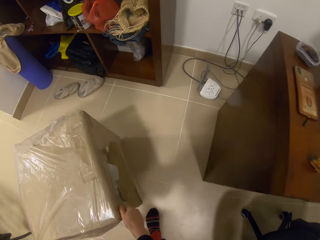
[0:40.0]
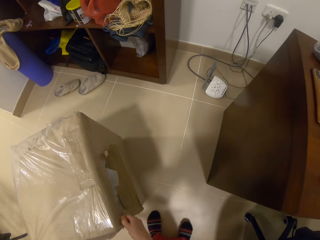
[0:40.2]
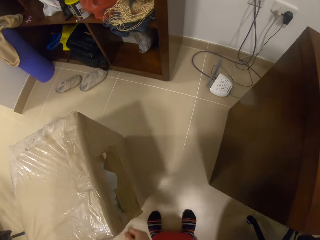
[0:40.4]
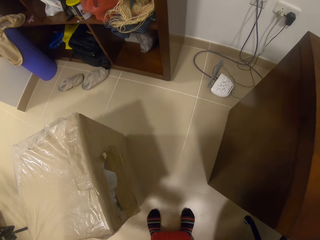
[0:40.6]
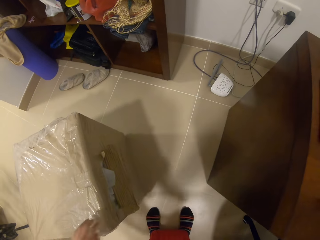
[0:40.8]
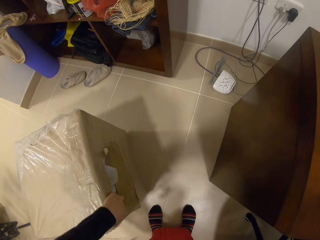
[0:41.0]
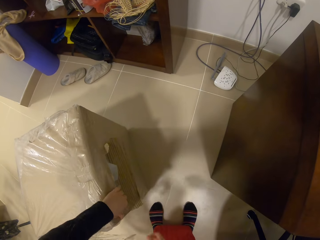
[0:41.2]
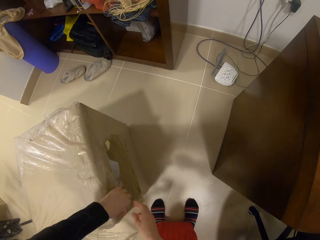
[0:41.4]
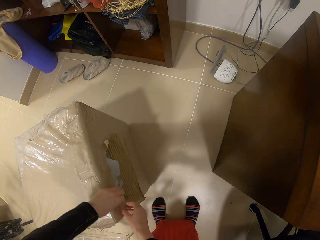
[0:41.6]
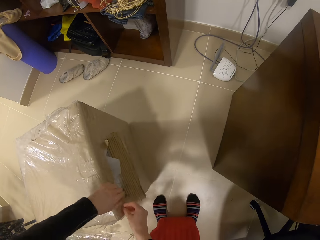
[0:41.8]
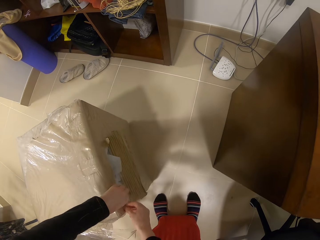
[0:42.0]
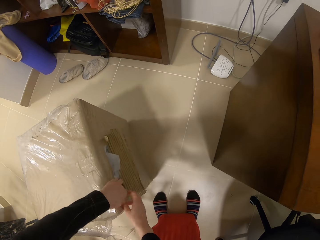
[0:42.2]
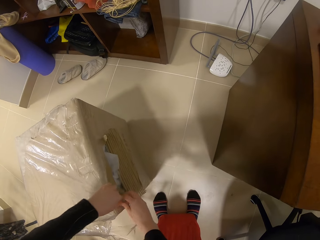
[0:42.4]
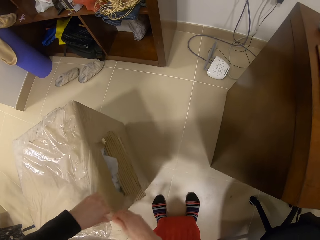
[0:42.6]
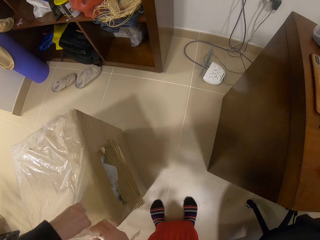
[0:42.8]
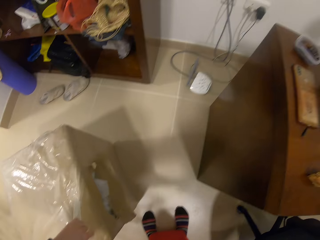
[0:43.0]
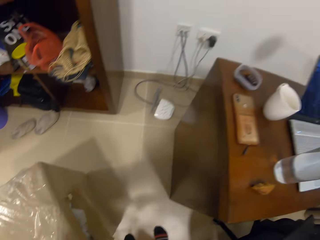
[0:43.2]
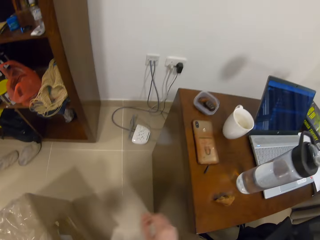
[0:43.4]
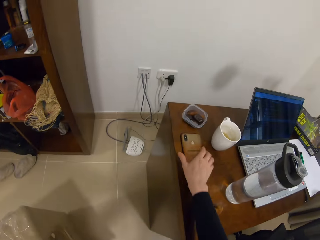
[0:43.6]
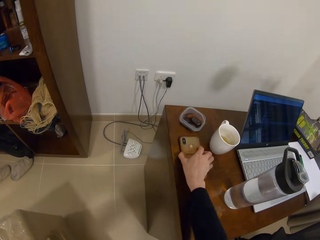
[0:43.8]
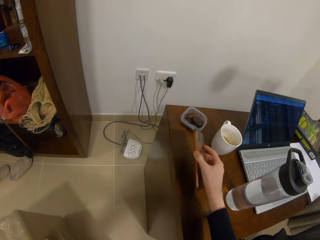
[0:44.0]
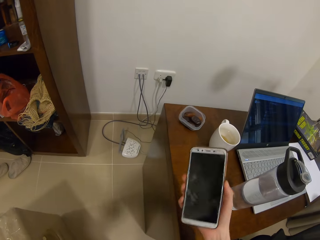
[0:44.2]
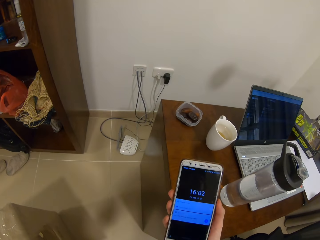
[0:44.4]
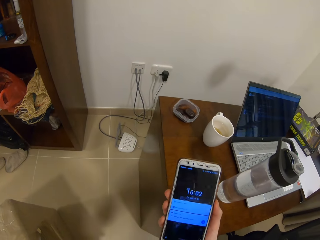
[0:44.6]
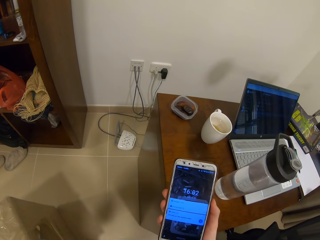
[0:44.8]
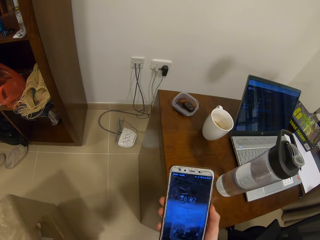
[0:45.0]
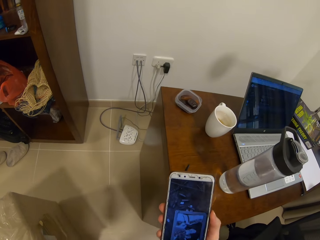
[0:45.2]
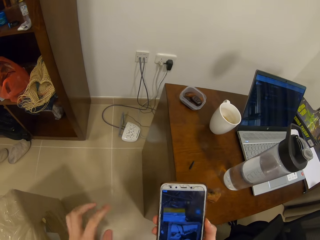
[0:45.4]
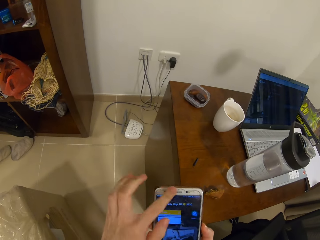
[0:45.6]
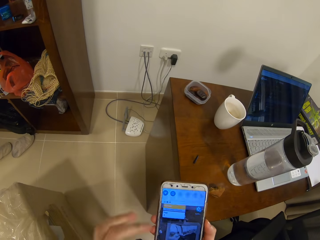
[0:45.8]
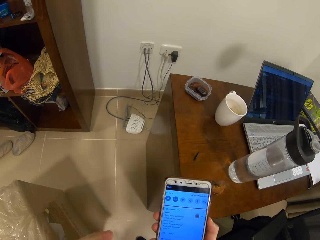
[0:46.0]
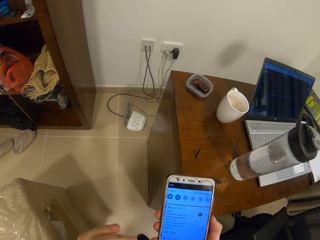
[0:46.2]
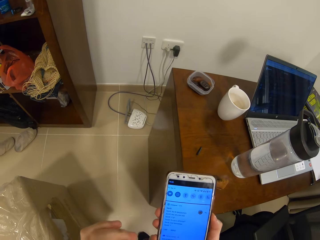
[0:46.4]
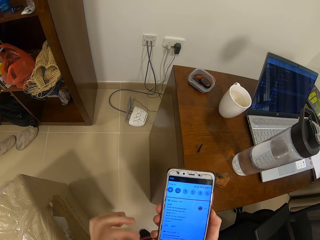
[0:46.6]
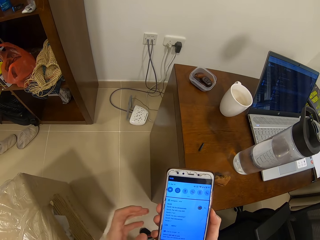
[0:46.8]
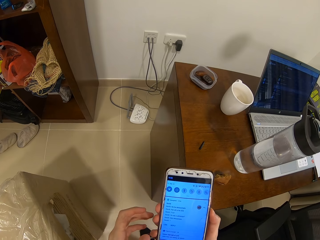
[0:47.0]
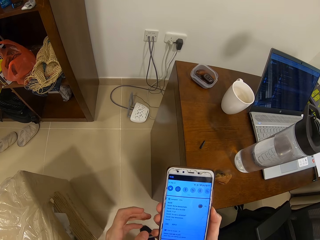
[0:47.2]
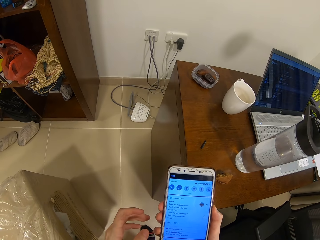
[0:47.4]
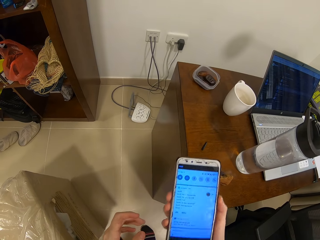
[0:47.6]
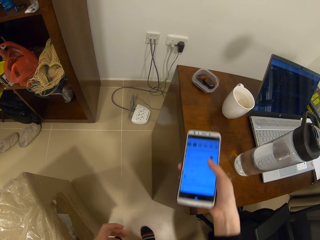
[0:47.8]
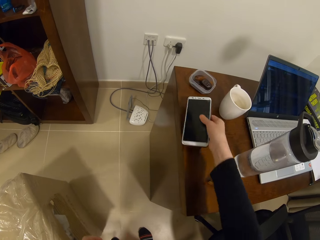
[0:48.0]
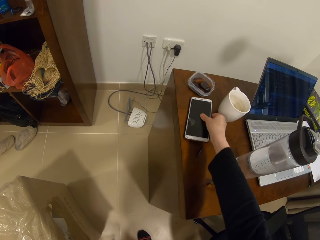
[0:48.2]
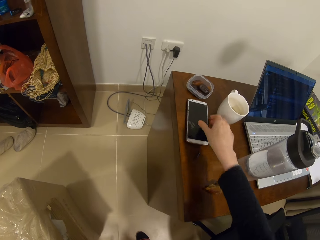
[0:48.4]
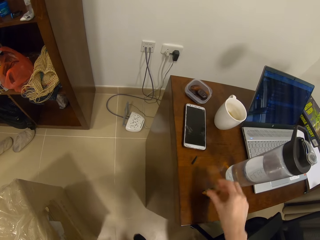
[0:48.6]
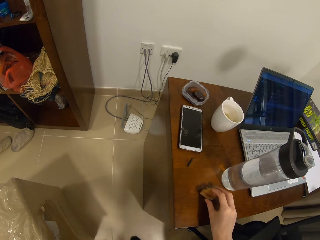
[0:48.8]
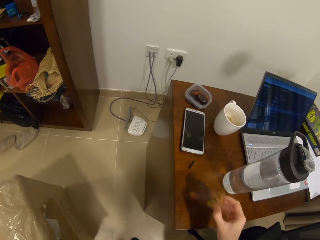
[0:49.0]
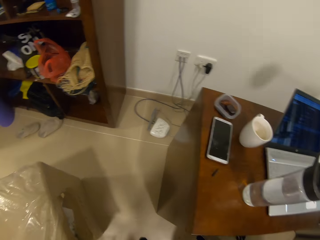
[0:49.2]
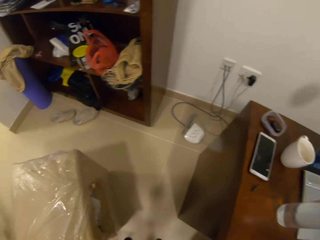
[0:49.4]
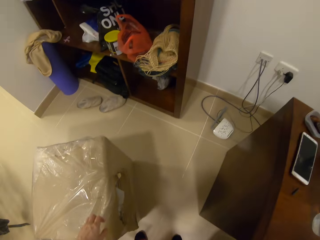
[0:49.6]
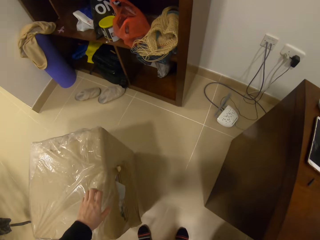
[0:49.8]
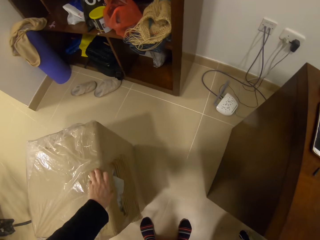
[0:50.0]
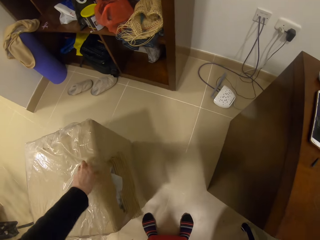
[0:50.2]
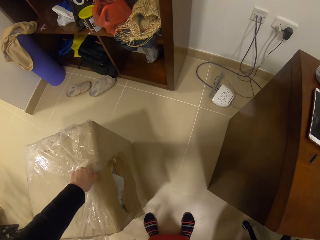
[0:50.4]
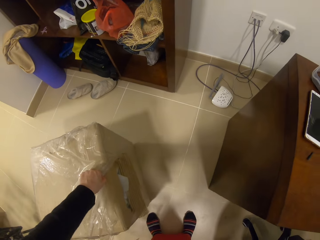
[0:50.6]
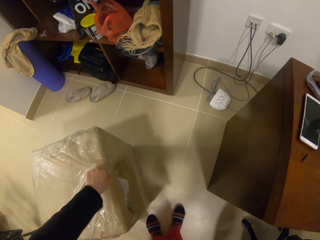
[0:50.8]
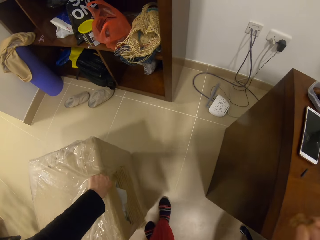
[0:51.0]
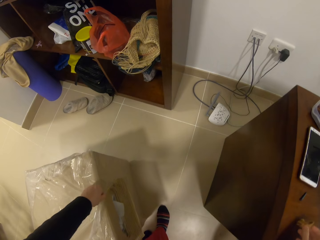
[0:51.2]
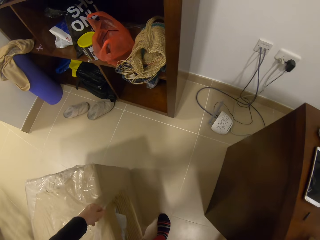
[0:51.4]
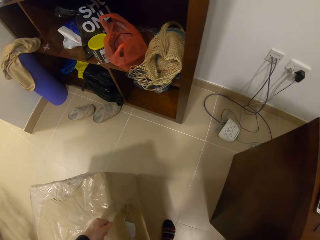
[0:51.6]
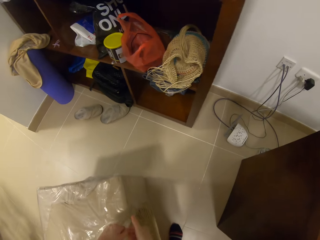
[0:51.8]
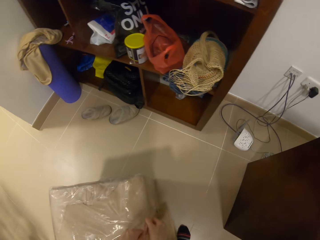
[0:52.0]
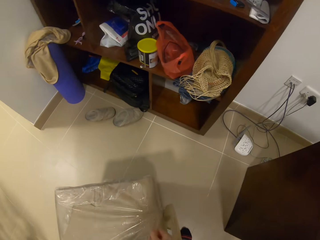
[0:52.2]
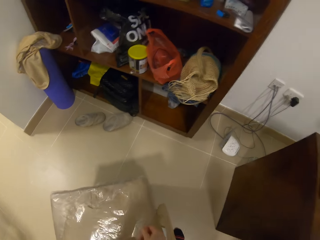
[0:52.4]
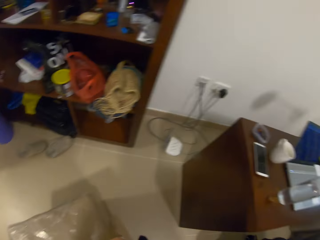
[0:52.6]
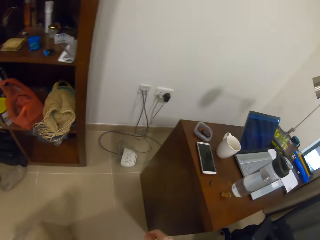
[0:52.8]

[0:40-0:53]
The camera wearer picks a mobile phone. They operate the mobile phone. They place the mobile phone on the table. They pick something from the table. They unwrap the box.

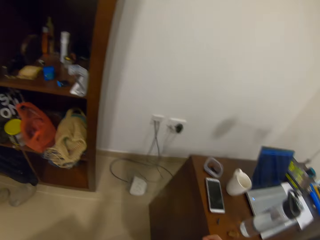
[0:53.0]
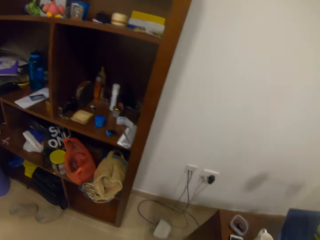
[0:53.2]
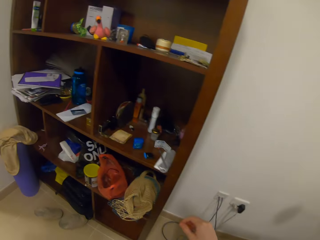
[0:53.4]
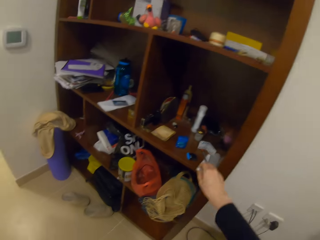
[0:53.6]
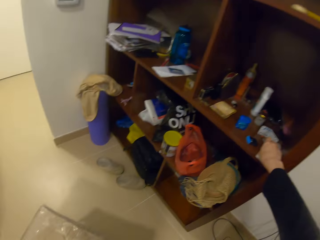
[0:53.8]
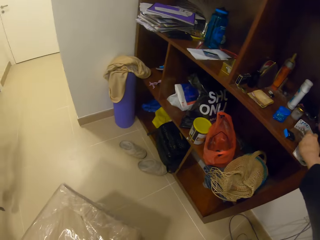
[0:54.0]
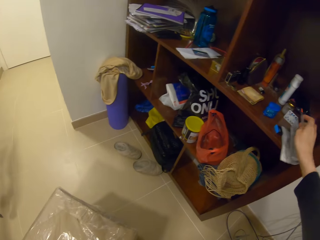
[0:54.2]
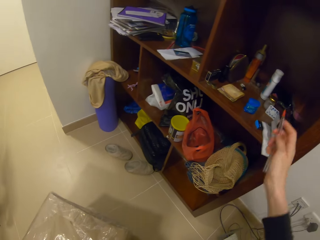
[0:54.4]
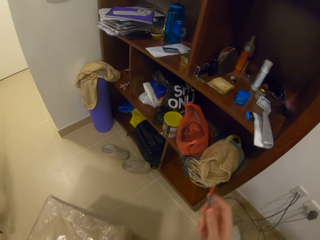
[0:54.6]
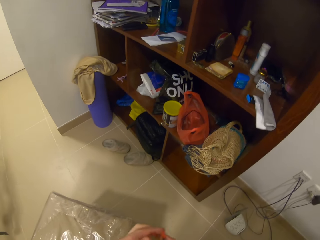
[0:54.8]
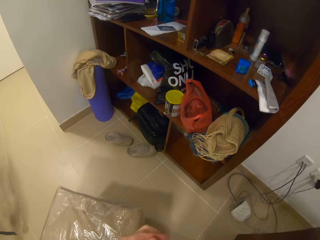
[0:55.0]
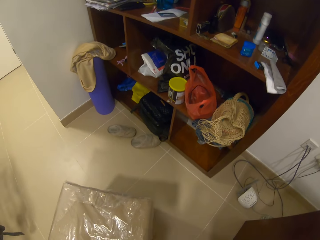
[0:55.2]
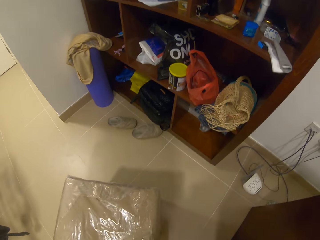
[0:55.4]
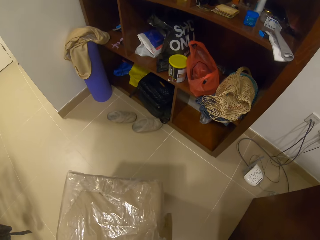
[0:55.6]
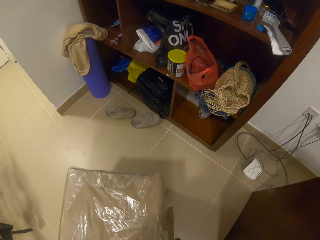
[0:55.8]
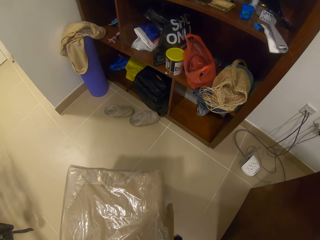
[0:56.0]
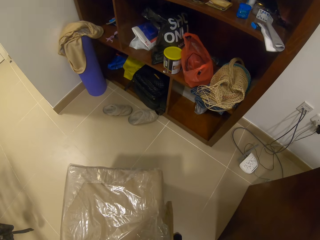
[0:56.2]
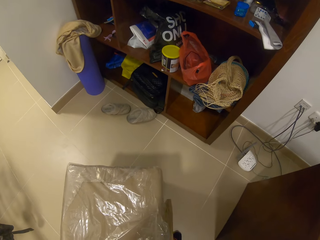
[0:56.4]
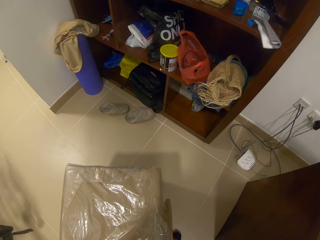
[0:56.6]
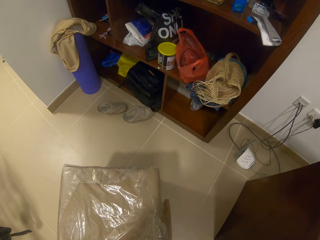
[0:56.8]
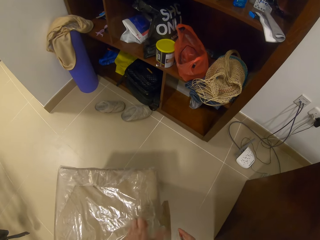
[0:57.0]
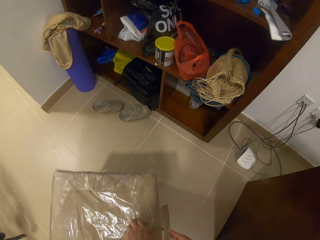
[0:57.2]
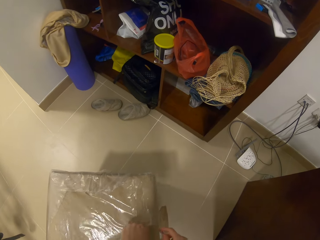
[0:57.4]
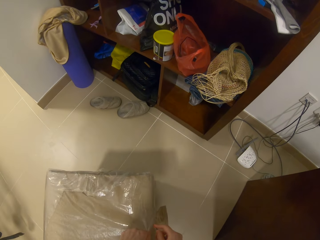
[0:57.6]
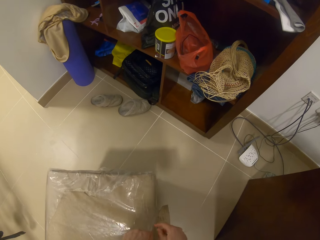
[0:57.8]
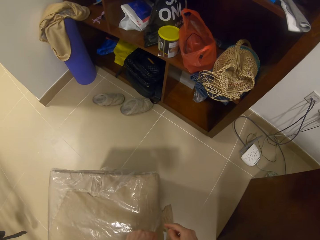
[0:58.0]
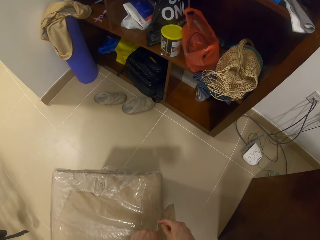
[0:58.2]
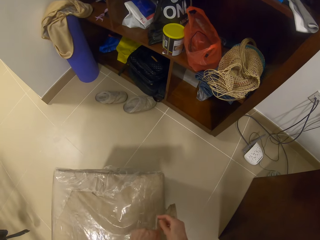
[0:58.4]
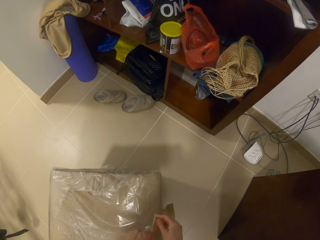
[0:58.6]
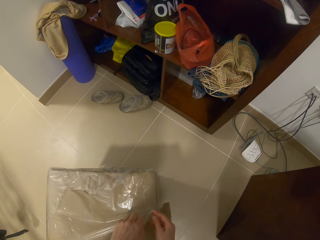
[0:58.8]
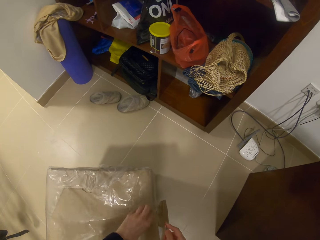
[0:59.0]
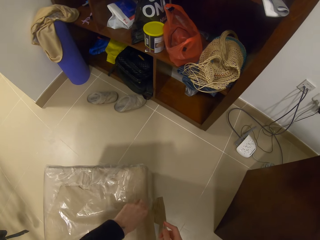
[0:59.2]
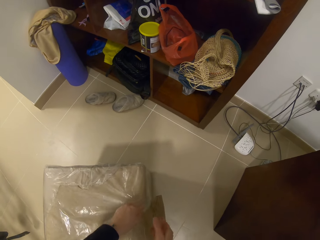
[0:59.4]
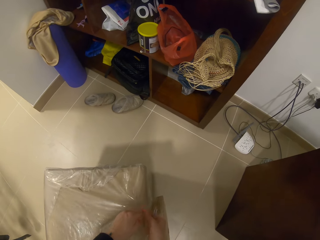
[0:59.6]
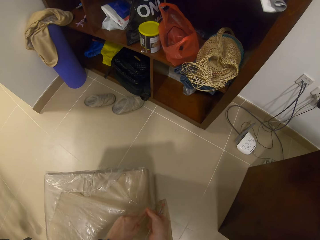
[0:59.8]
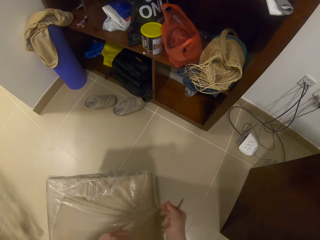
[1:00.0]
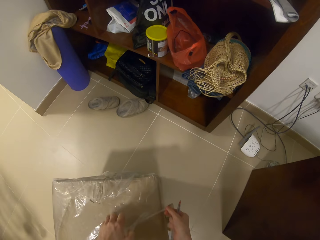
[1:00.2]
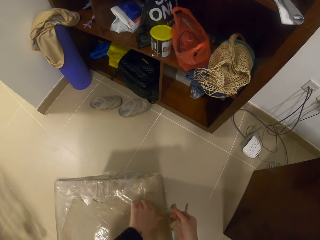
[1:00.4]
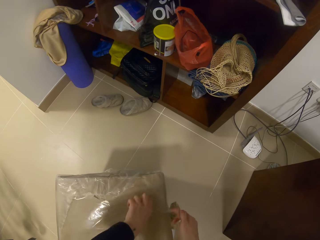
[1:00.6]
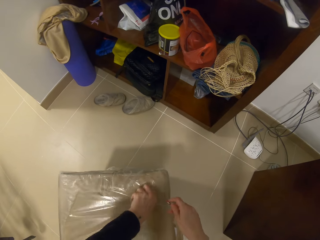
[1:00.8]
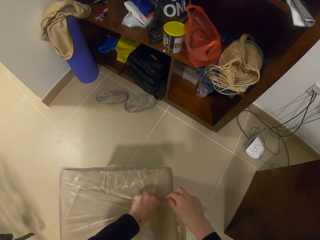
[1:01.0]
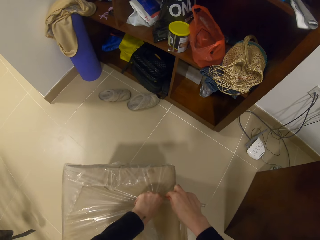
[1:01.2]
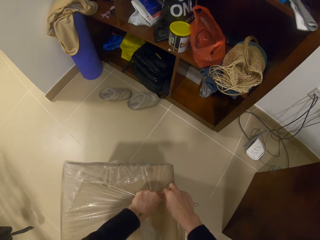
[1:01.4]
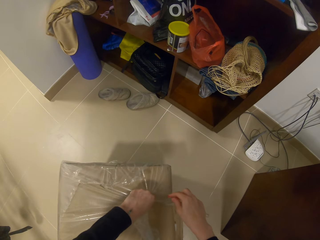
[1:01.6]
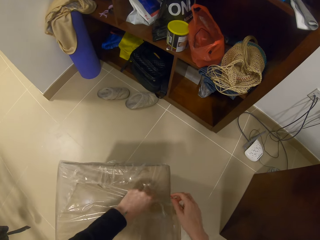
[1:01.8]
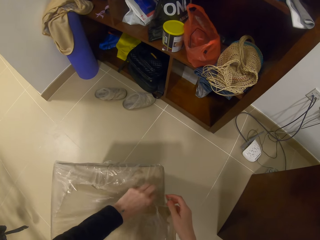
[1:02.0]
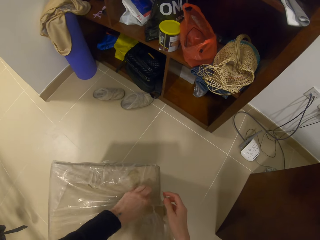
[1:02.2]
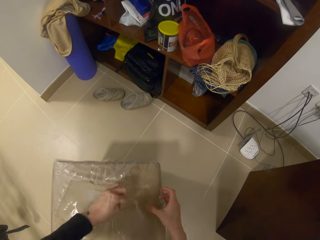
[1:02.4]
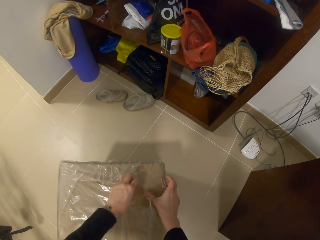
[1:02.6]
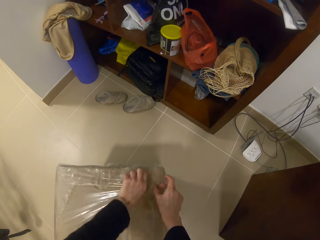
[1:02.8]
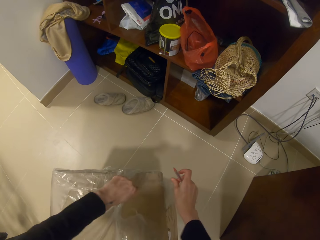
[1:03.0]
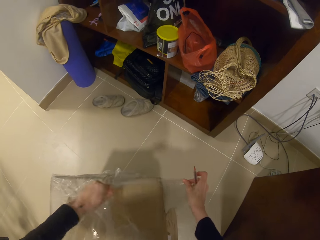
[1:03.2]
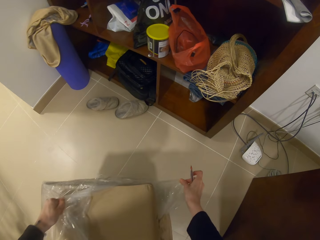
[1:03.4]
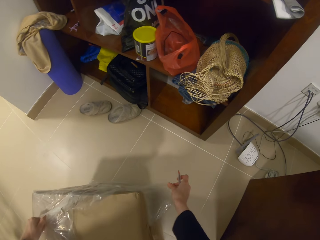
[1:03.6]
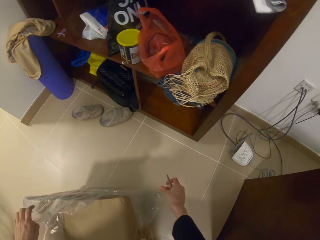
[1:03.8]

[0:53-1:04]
The camera wearer puts something on the shelf. They pick the pen. They make holes on the paper. They tear polythene from a box.
